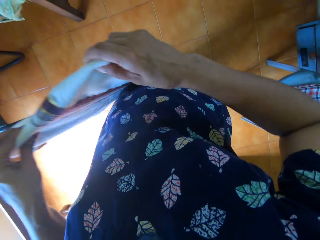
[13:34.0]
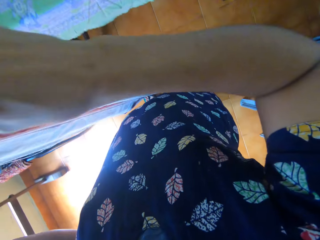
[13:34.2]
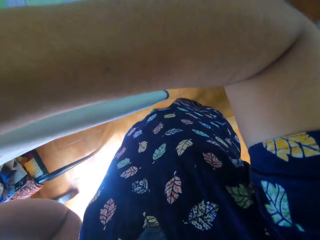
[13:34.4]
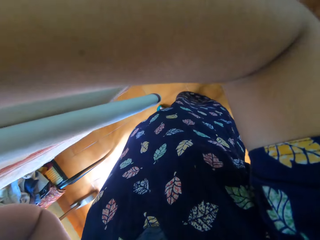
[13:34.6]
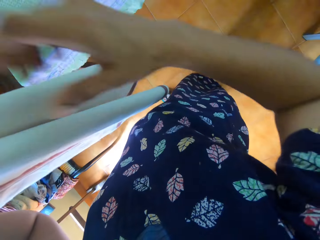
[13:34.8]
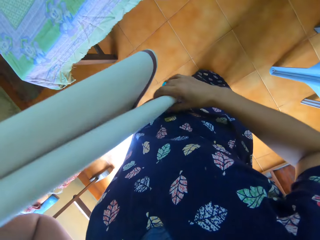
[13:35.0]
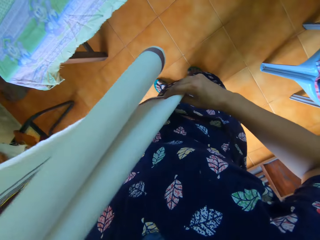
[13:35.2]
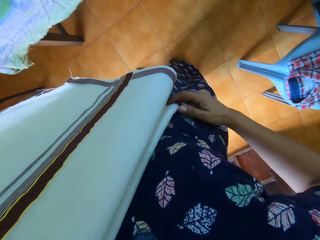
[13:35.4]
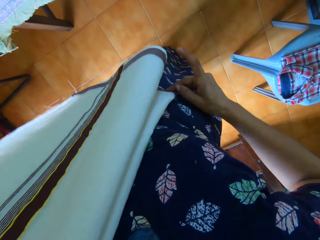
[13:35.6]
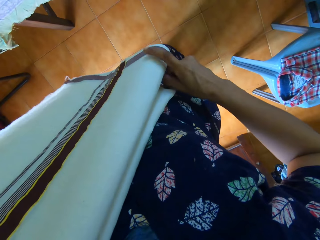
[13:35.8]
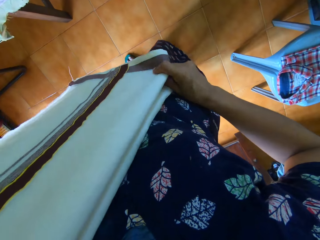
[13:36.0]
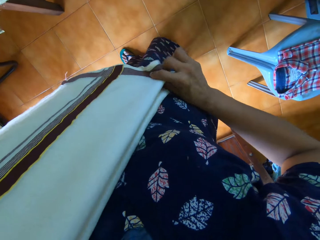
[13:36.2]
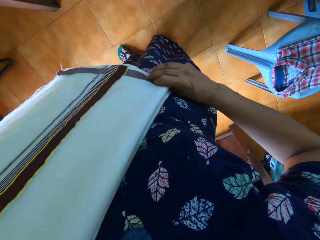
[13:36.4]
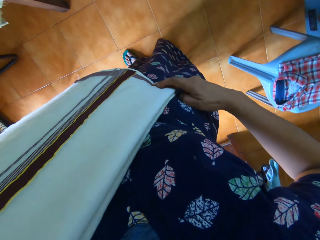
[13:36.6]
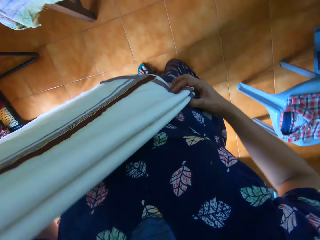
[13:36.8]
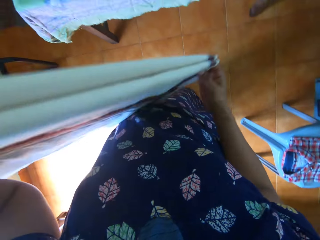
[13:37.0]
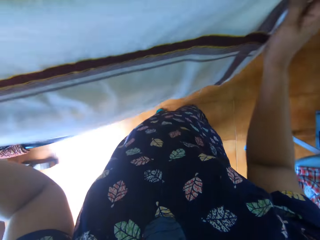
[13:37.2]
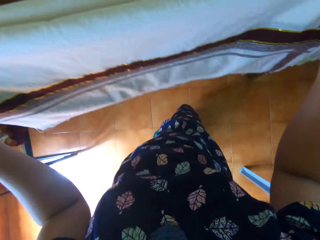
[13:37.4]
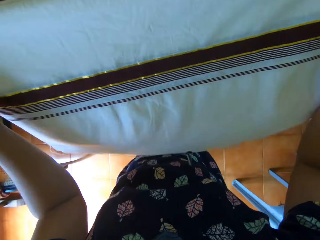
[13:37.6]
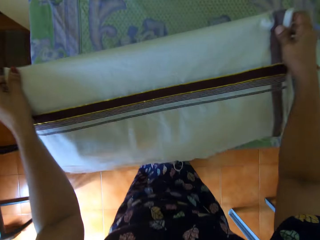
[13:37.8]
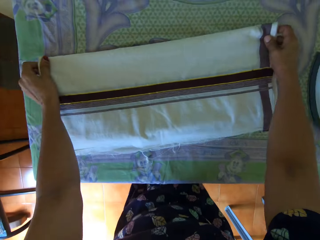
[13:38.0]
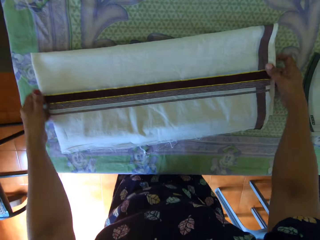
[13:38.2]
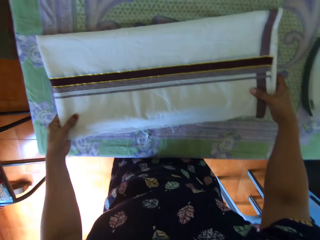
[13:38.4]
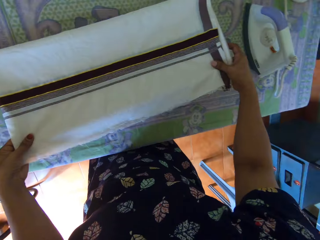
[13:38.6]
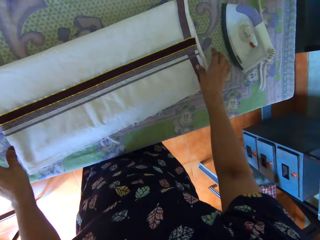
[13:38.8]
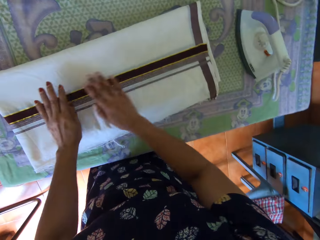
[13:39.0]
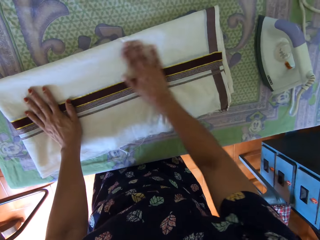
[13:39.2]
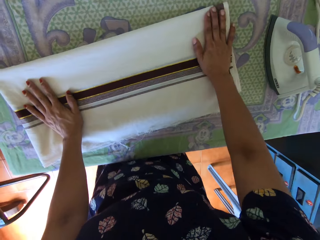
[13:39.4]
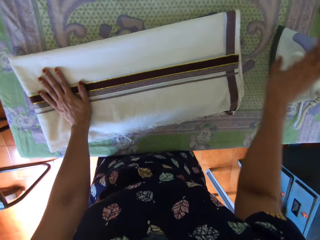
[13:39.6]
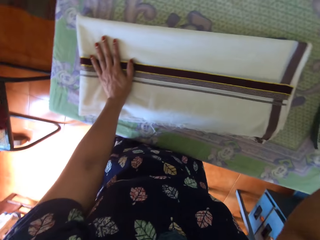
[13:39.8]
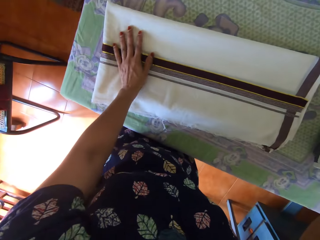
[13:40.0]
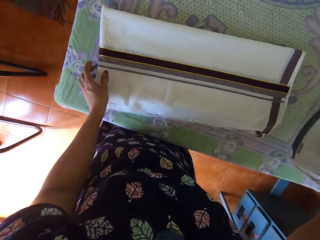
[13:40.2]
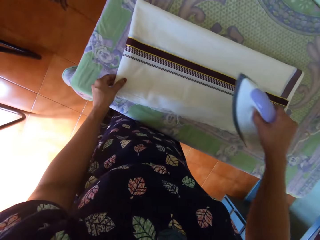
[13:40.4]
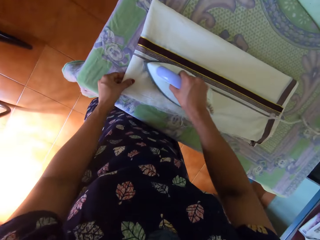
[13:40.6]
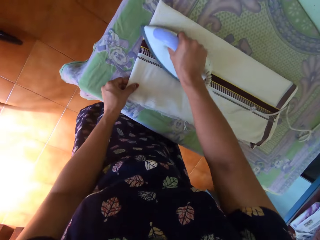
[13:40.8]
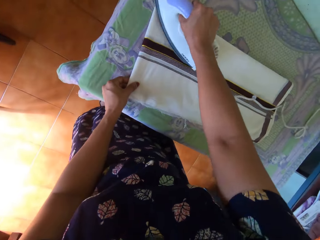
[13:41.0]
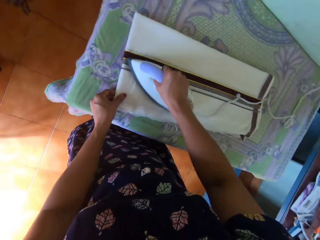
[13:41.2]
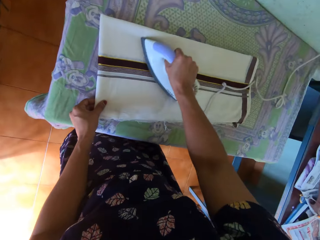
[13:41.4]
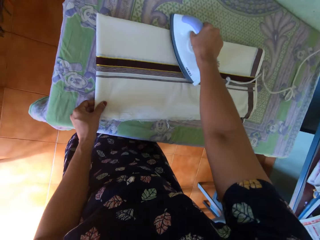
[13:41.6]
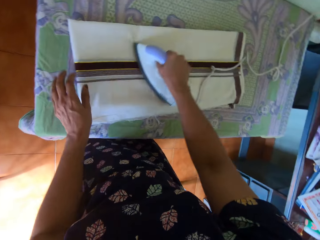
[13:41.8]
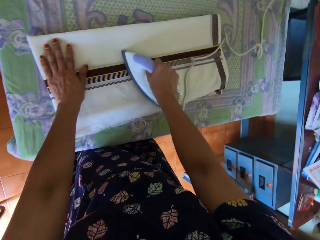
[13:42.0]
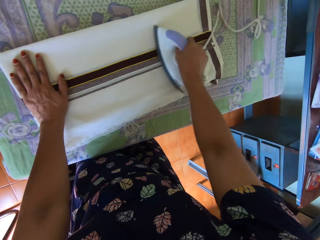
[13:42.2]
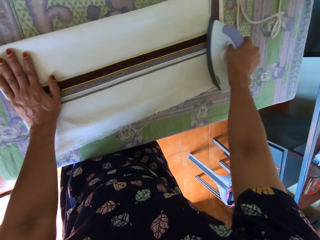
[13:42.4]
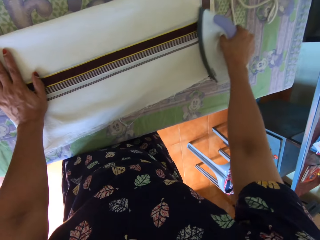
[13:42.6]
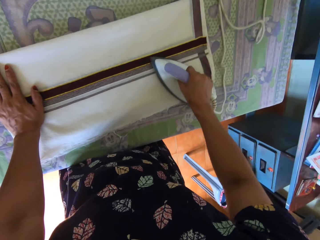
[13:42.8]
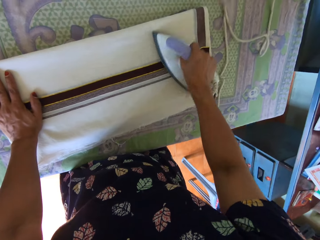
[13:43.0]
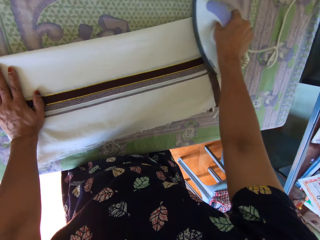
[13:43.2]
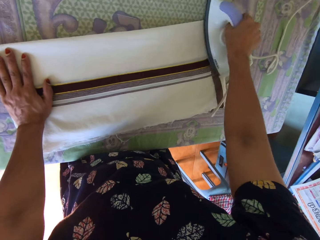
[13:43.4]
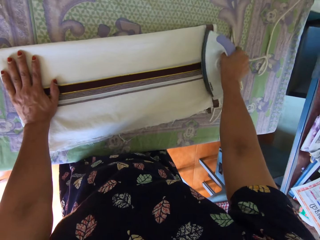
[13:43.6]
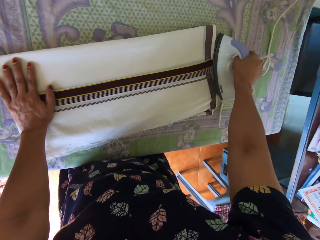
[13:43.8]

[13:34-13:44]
The camera wearer lifts a cloth. She lays the bedsheet on the ironing table with both her hands. She moves the cloth and rubs the cloth. She picks up the electric iron from the table with her right hand. She holds the cloth. She irons the bedsheet on the table with the electric iron in her right hand. She rests her hand on the cloth.

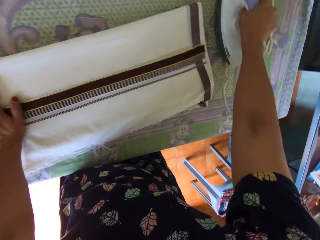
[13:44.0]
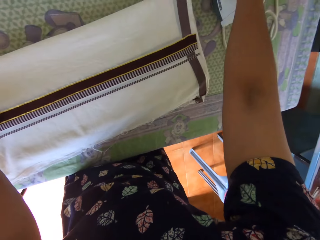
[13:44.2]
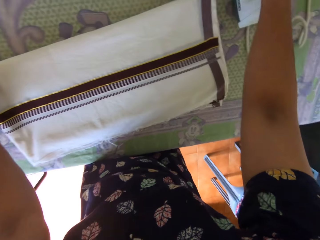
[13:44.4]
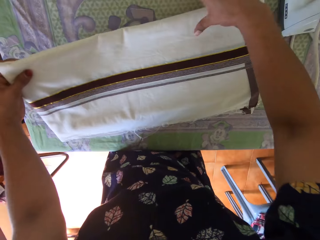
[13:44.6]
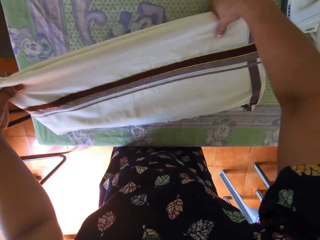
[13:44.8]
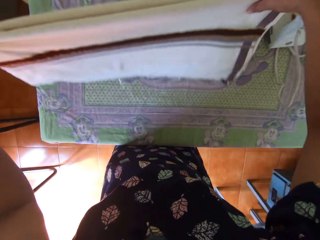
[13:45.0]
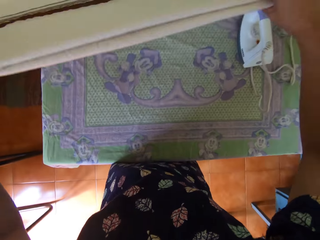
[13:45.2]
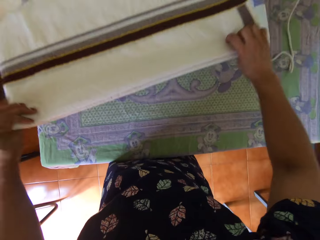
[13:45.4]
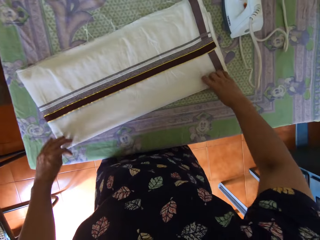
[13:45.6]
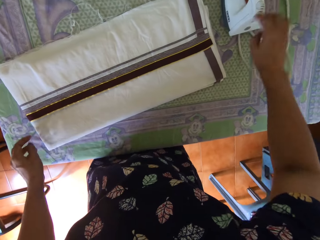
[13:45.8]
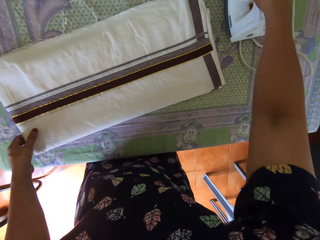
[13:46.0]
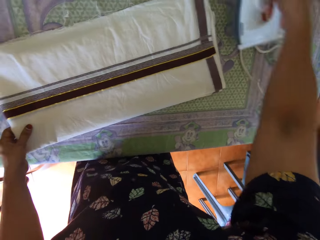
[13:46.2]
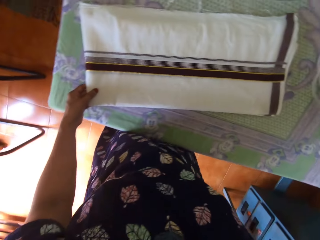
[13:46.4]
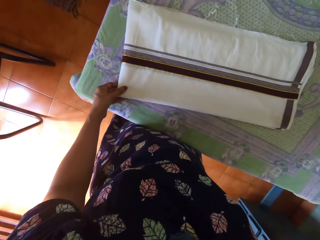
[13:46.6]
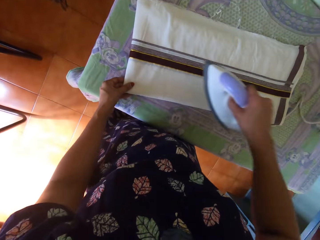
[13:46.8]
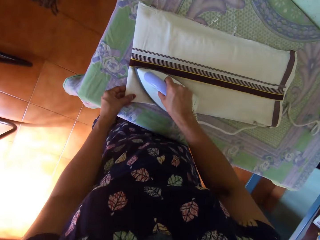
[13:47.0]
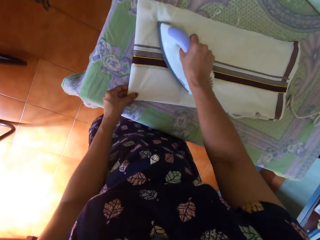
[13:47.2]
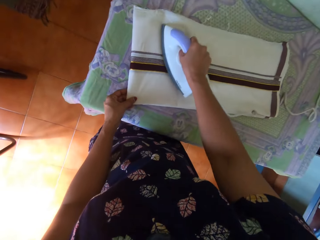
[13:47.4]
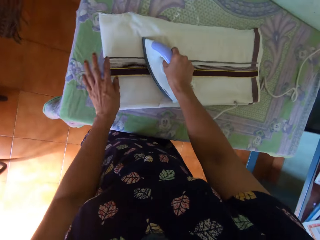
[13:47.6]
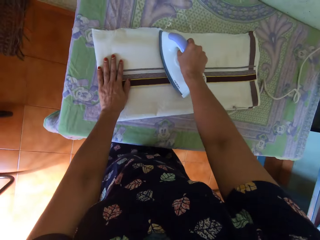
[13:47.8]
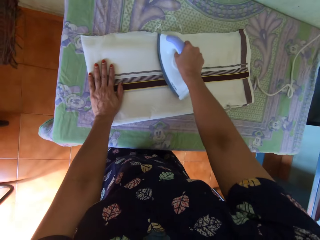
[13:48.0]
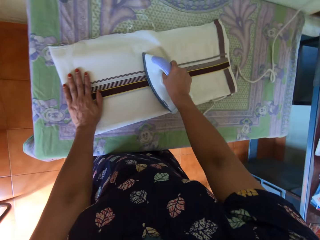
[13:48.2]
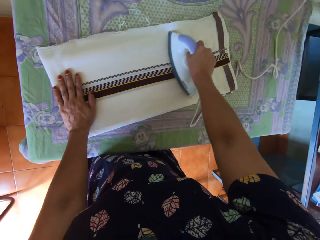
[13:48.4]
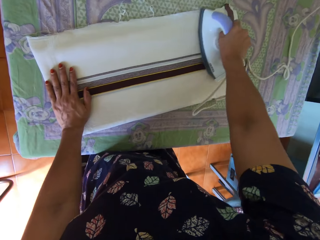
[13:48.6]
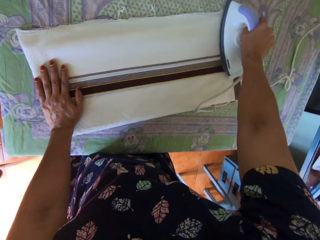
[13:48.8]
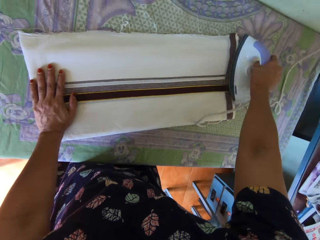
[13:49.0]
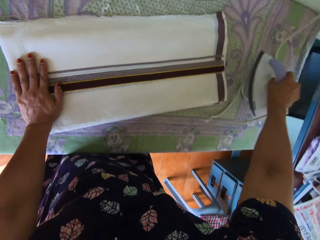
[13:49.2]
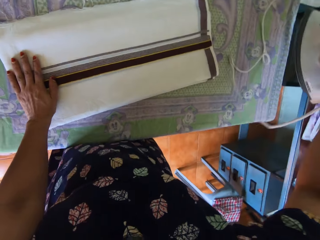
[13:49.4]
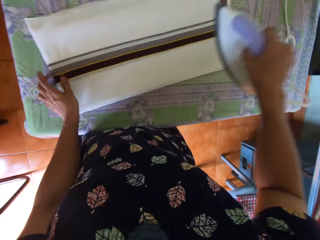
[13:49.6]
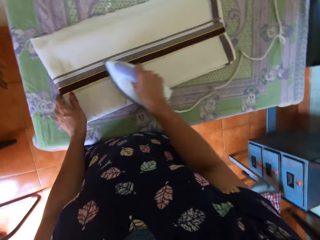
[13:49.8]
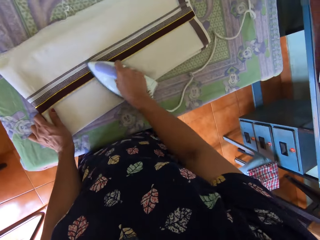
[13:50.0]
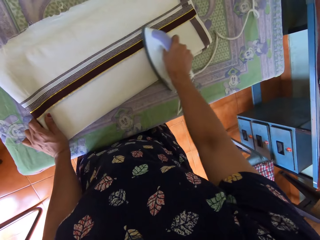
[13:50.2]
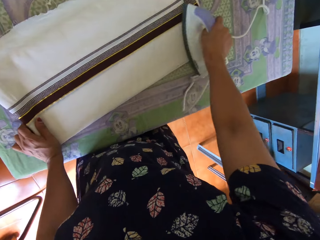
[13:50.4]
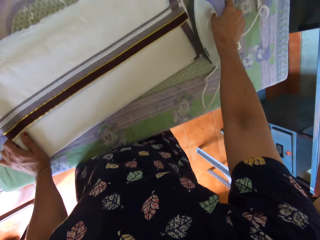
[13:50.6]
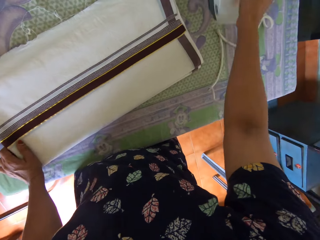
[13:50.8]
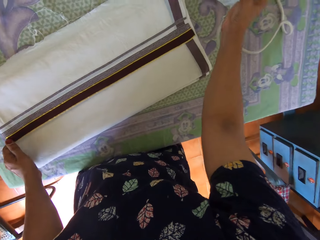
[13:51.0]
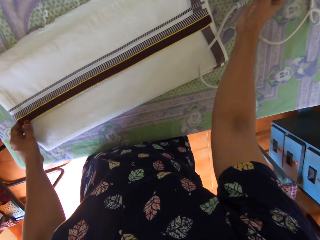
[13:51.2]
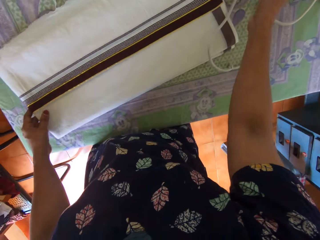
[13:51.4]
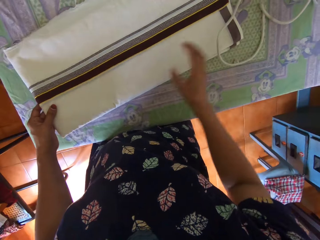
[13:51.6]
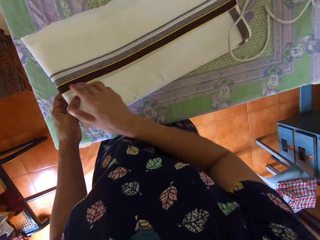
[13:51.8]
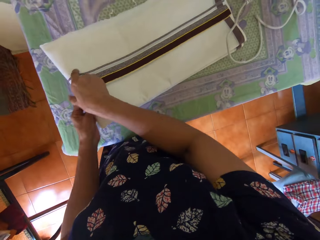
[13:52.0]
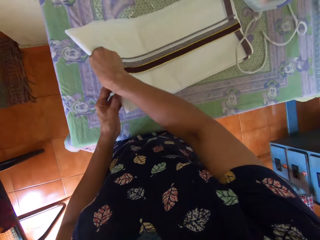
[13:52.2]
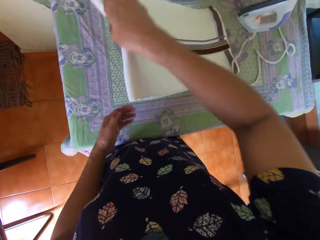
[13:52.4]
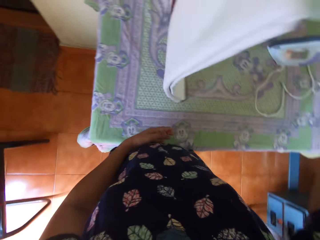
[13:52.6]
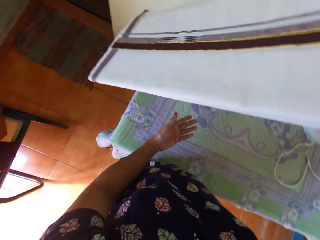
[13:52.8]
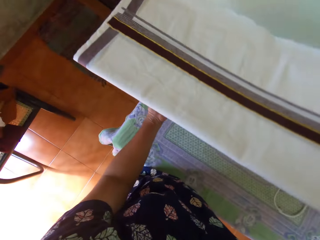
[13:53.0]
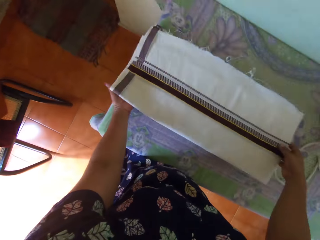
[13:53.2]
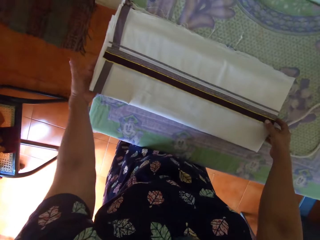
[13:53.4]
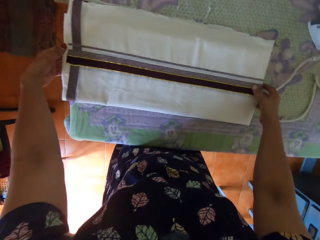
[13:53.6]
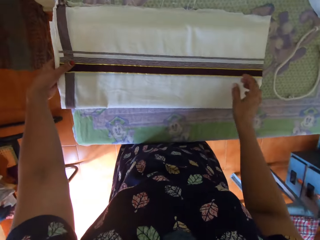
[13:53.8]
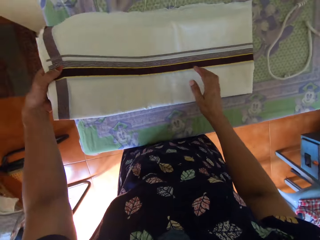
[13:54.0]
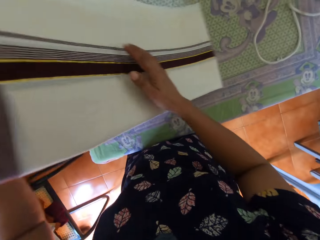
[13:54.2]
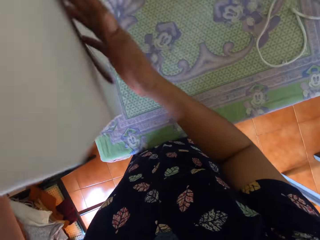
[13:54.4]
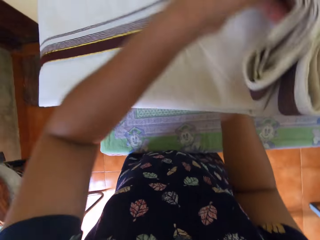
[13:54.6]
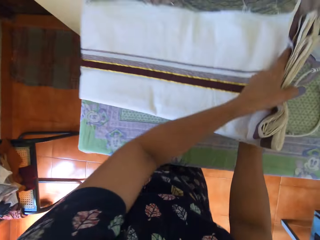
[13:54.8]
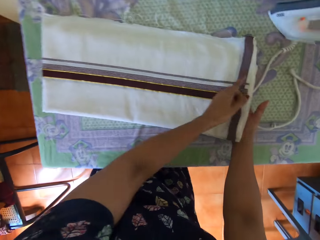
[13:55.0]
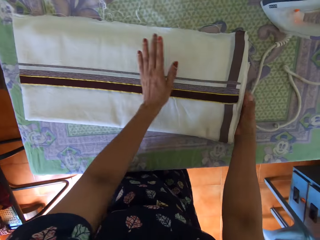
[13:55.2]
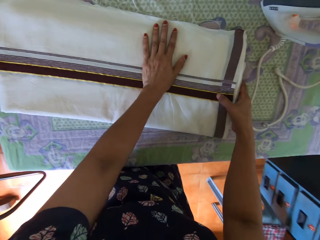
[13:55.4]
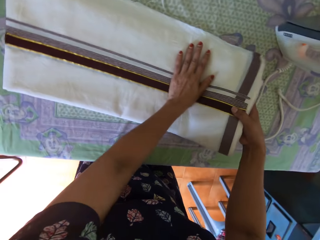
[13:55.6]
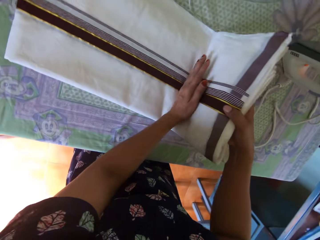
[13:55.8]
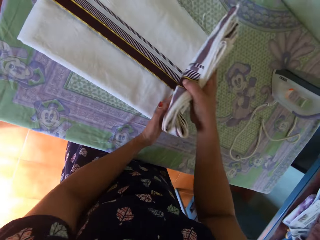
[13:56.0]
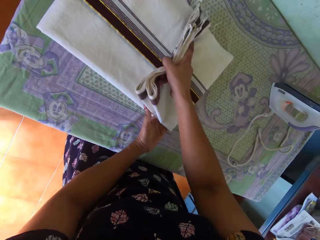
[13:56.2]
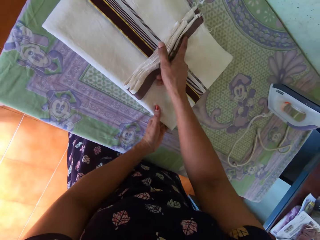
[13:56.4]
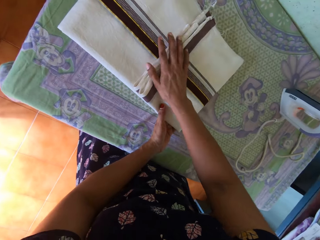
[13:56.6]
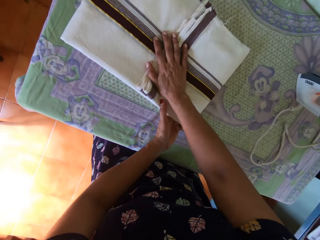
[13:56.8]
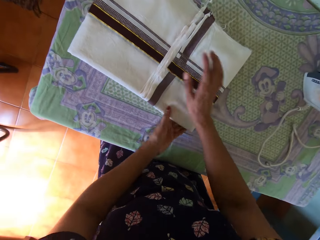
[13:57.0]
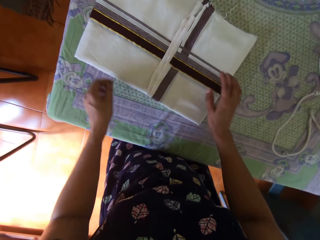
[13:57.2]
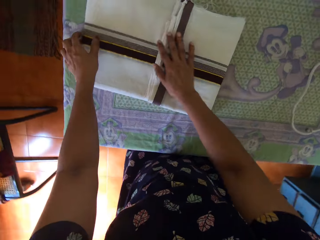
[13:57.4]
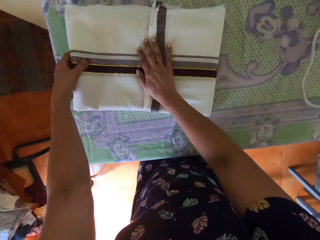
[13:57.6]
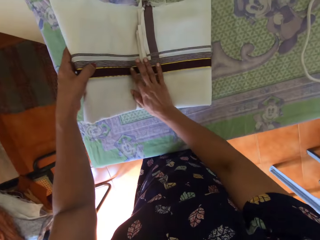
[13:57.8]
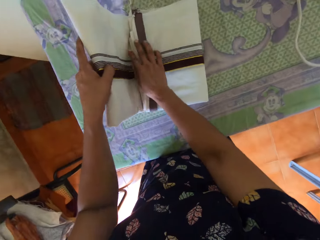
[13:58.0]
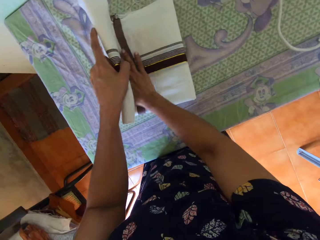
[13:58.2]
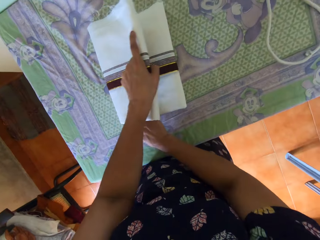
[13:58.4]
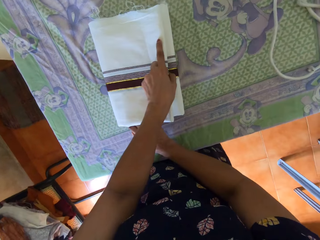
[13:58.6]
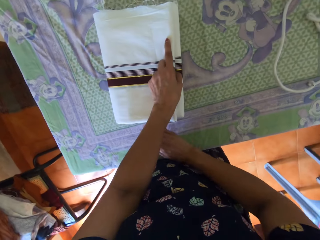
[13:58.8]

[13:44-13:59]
The camera wearer moves the electric iron off the bedsheet with her right hand. She lifts a cloth, holds the cloth with the other hand, and lifts the cloth with both hands. She picks up the iron before pressing the cloth. She stands the pressing iron on the table with her right hand. She flips the piece of cloth. She folds the piece of cloth.
